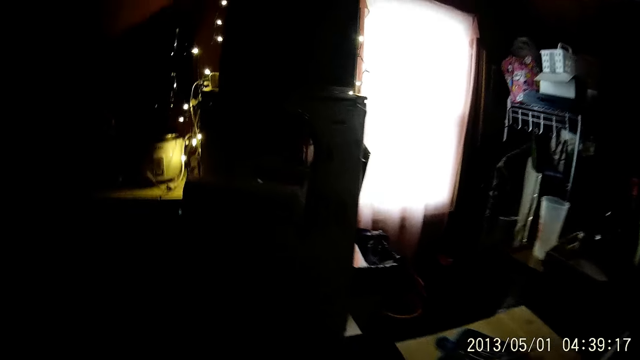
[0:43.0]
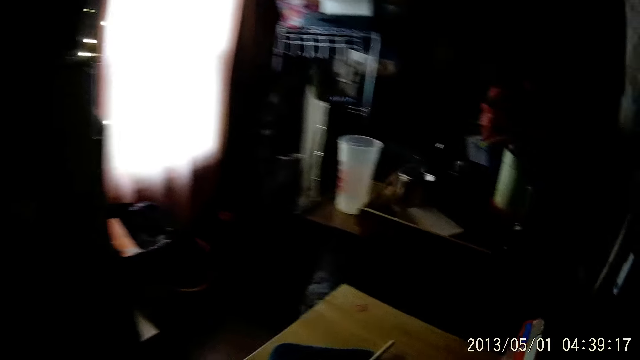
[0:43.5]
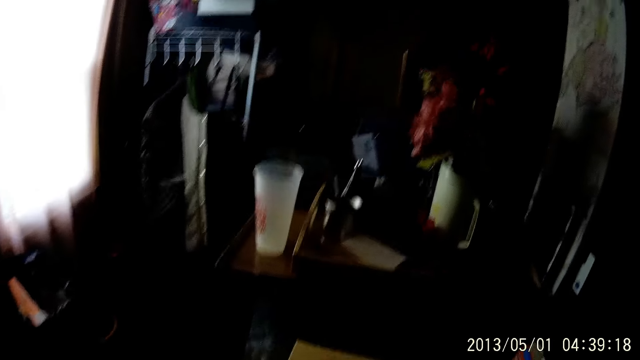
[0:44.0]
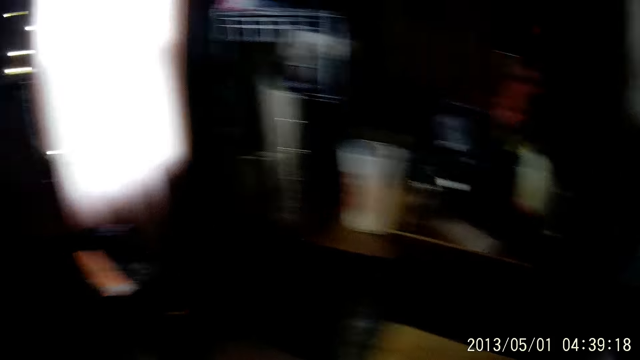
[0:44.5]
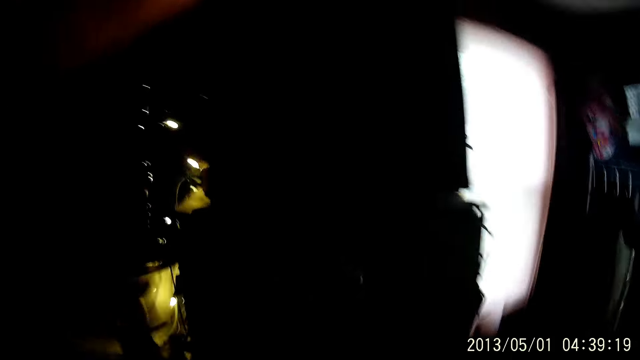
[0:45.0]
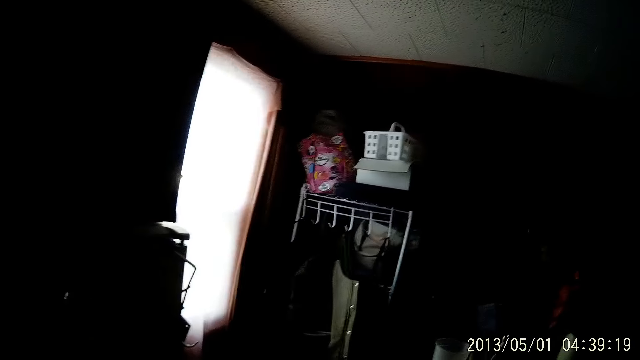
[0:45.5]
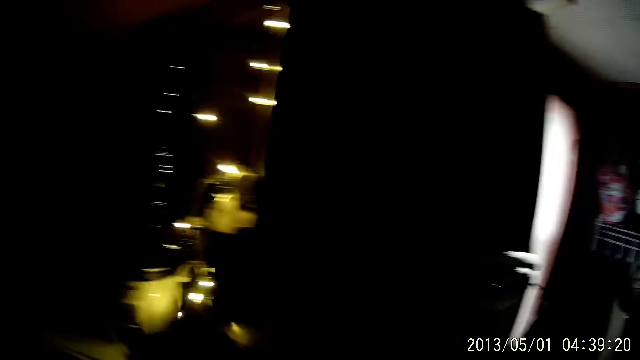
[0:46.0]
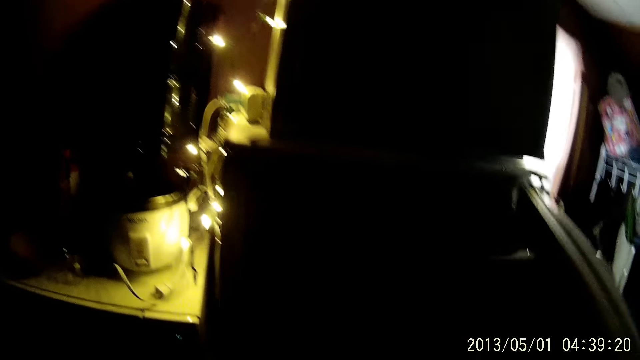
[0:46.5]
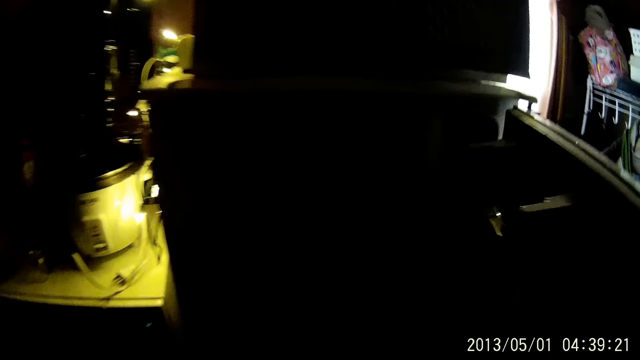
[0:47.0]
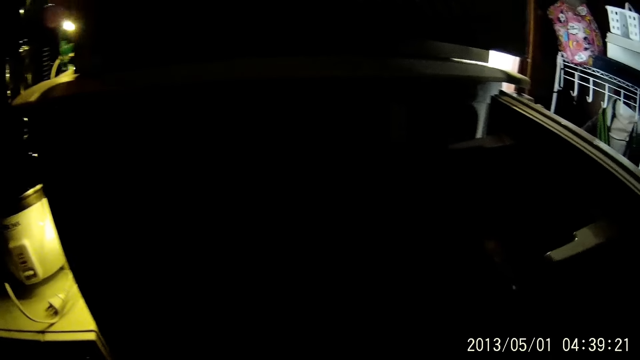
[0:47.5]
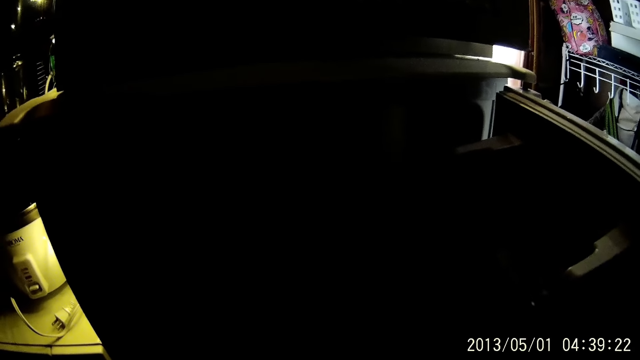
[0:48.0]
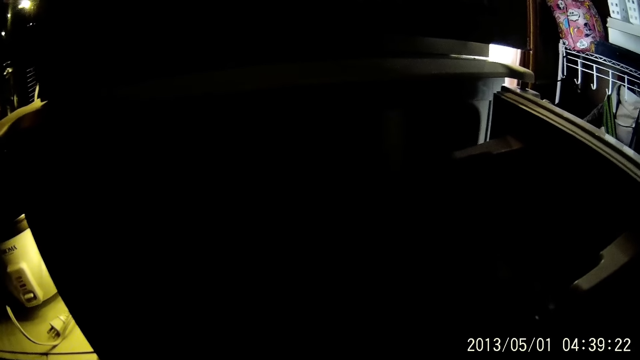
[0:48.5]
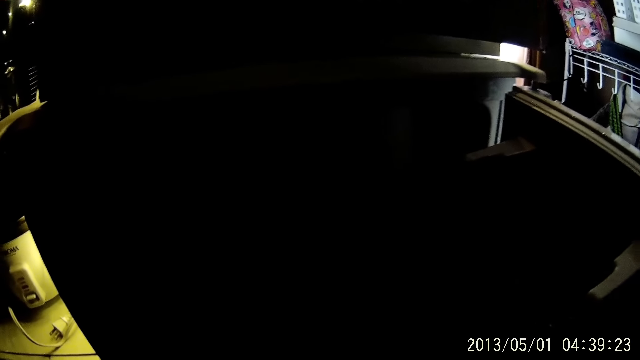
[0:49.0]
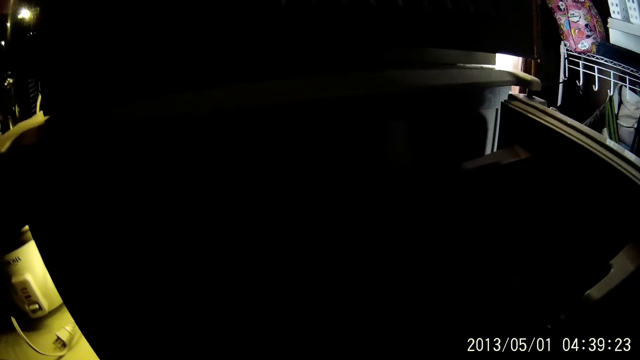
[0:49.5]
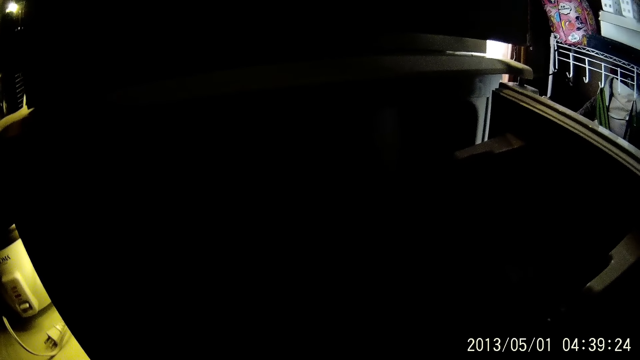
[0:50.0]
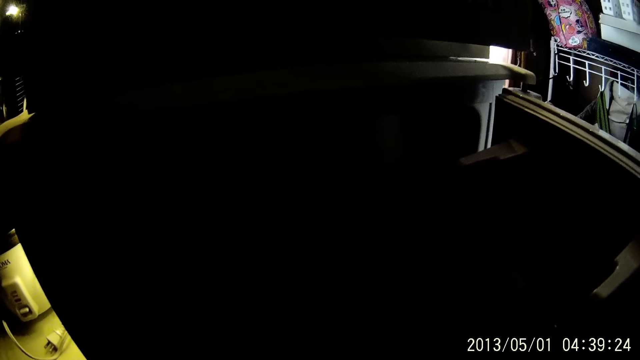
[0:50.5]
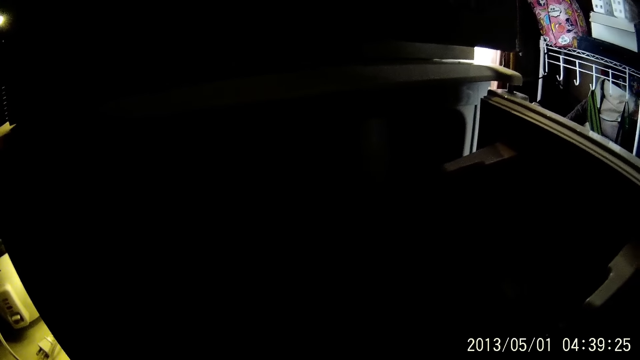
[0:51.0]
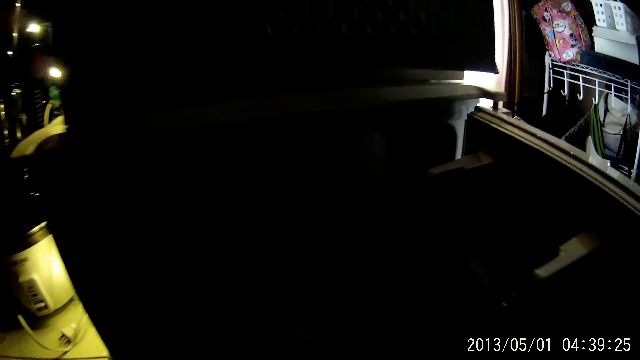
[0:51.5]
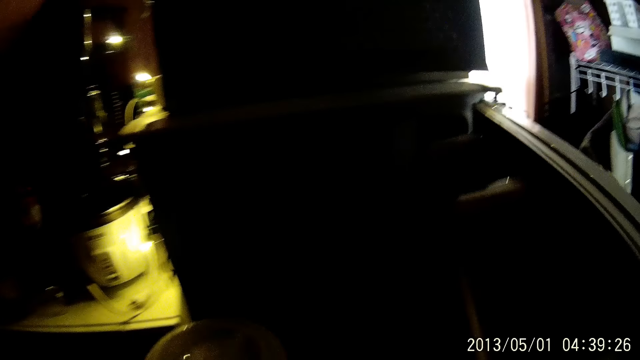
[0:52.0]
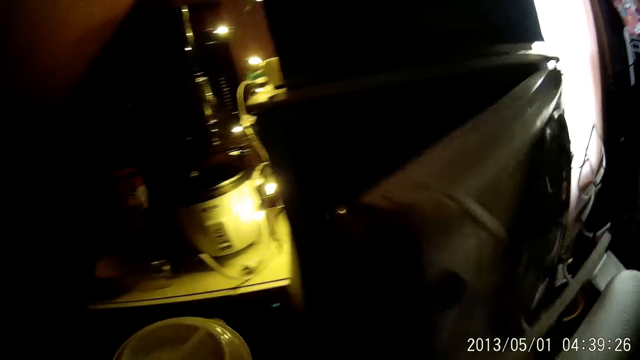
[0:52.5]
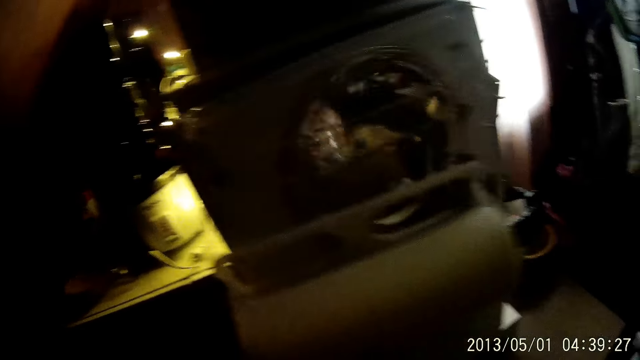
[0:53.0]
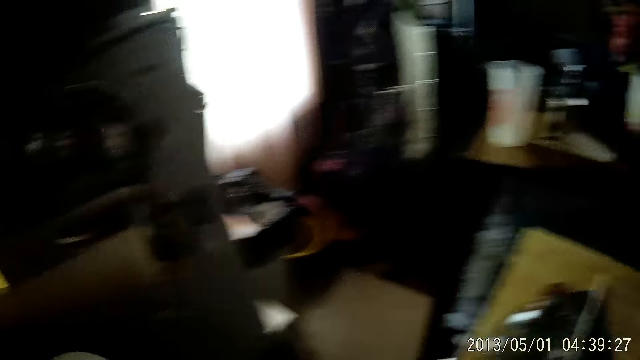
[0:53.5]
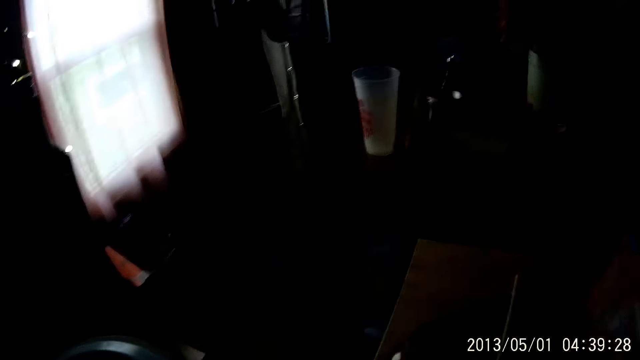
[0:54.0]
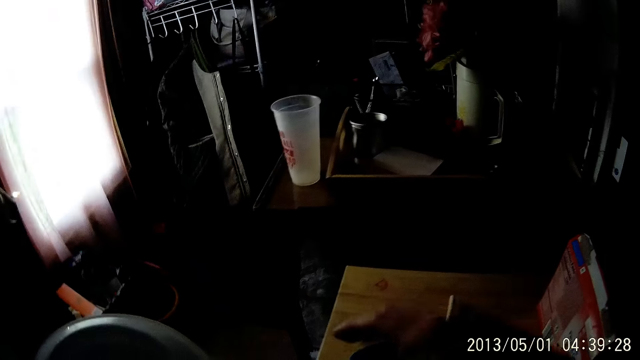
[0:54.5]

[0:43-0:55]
The camera wearer opens a refrigerator with her left hand. She grabs a jug from the refrigerator with her left hand. She closes the refrigerator with her right hand.

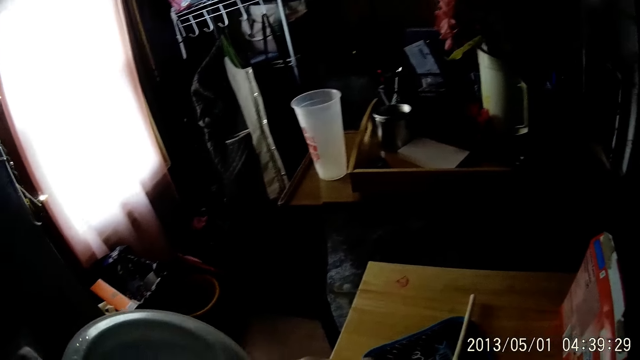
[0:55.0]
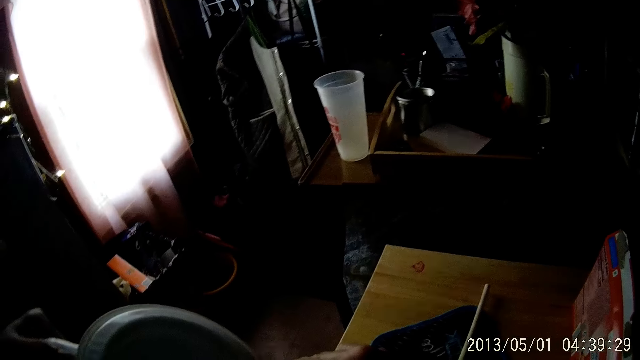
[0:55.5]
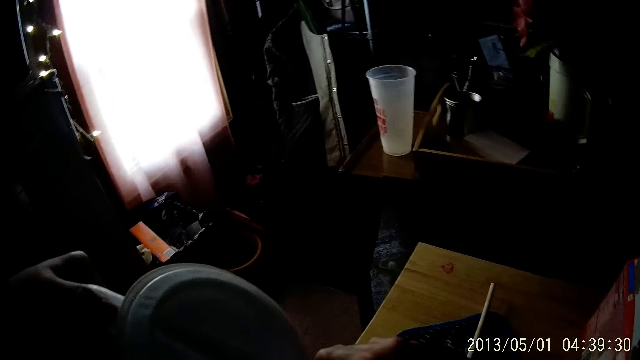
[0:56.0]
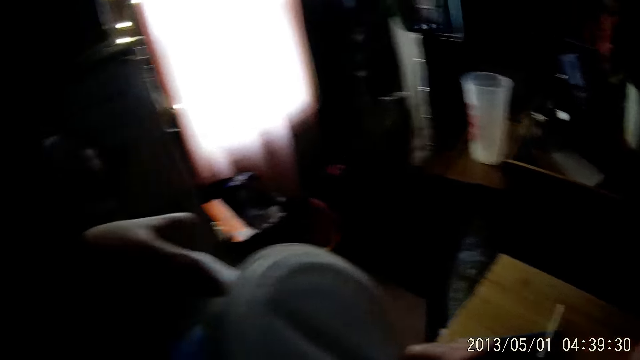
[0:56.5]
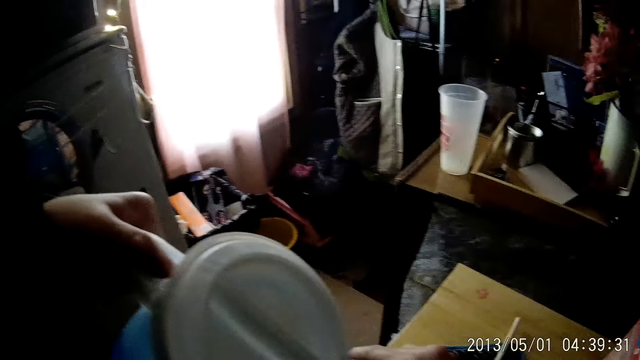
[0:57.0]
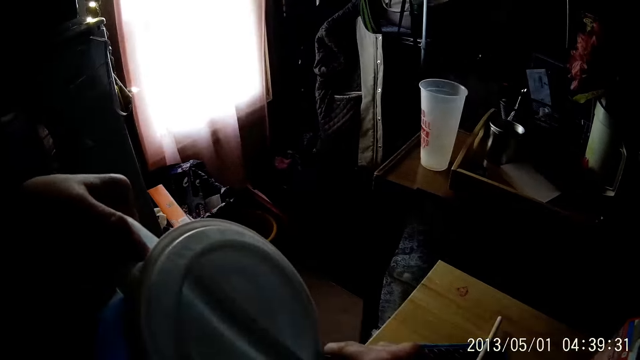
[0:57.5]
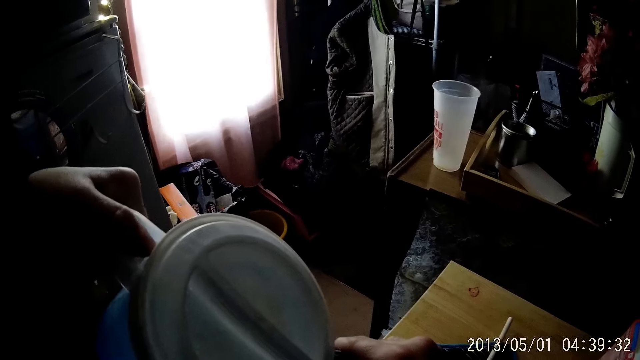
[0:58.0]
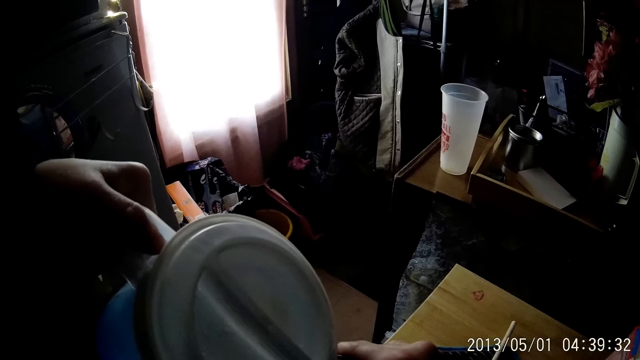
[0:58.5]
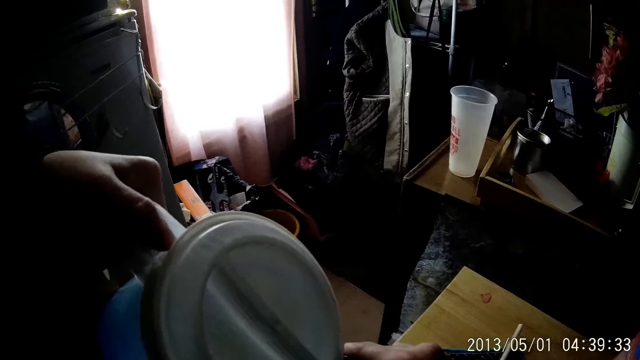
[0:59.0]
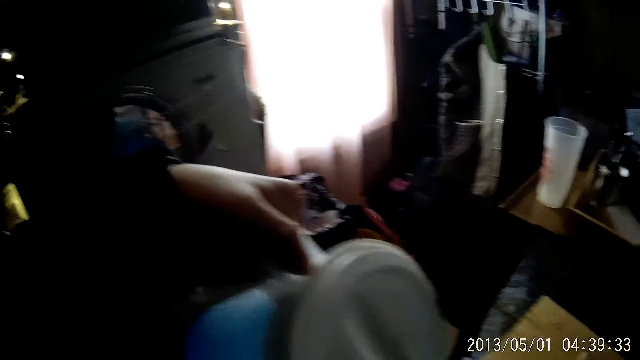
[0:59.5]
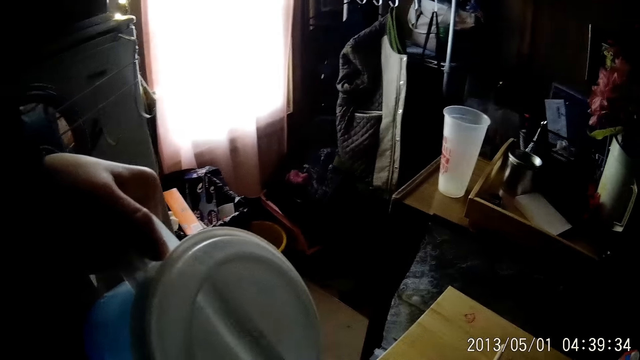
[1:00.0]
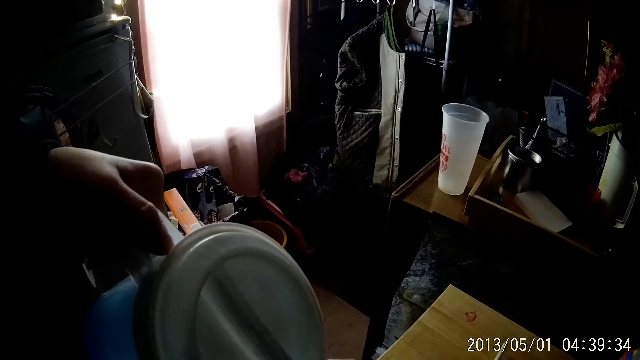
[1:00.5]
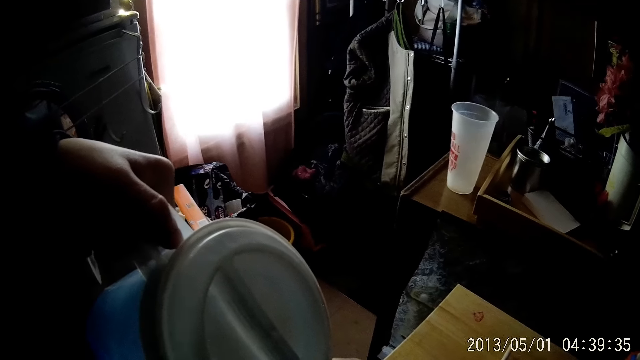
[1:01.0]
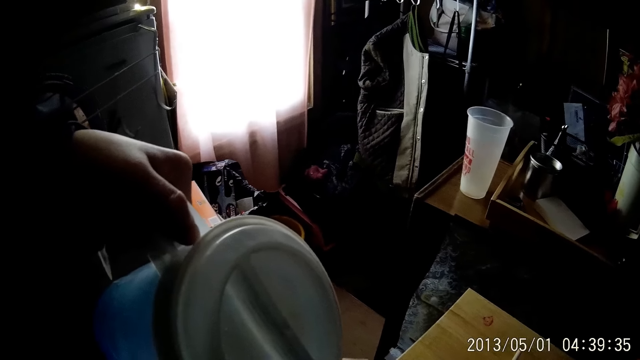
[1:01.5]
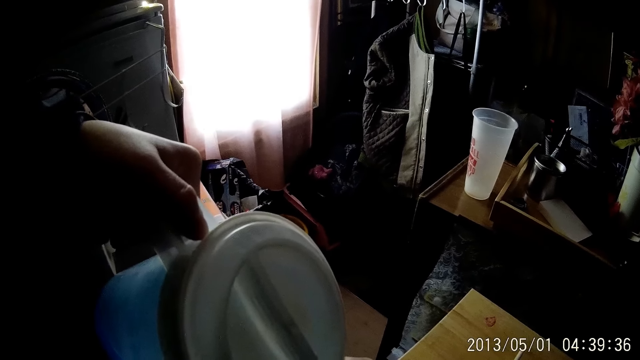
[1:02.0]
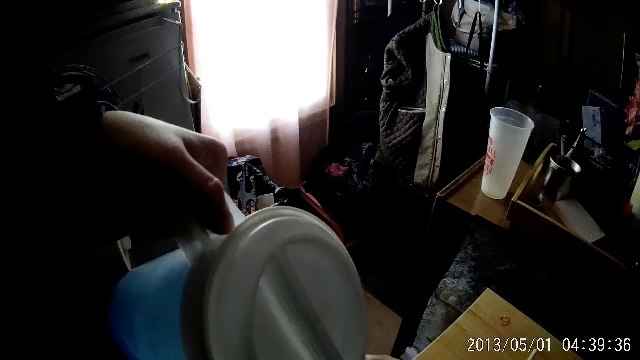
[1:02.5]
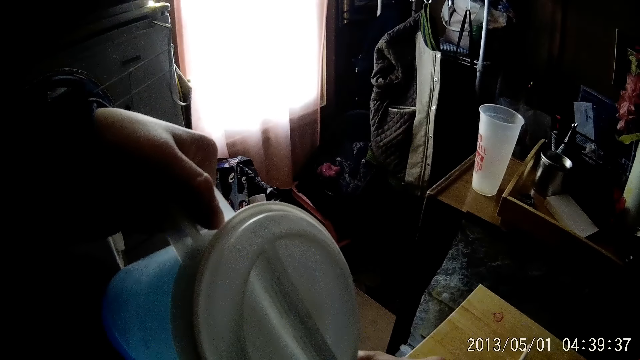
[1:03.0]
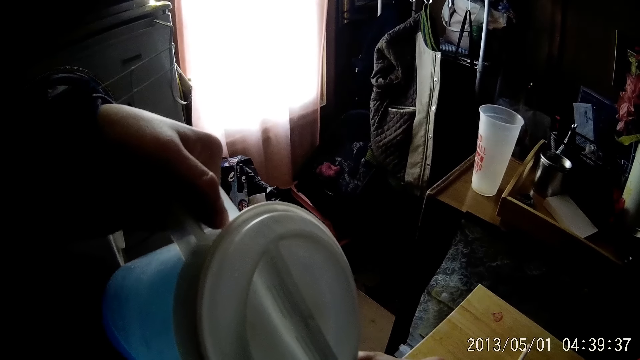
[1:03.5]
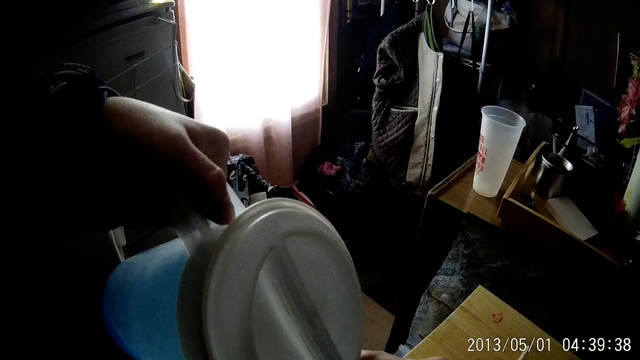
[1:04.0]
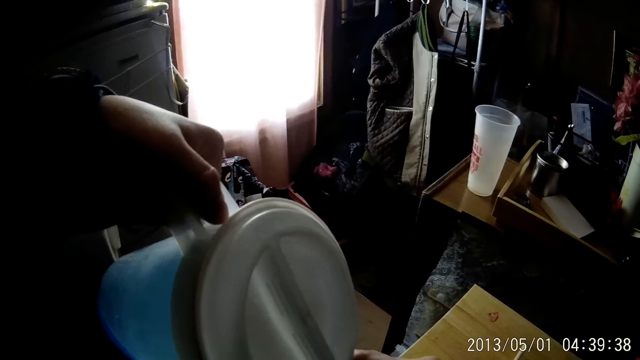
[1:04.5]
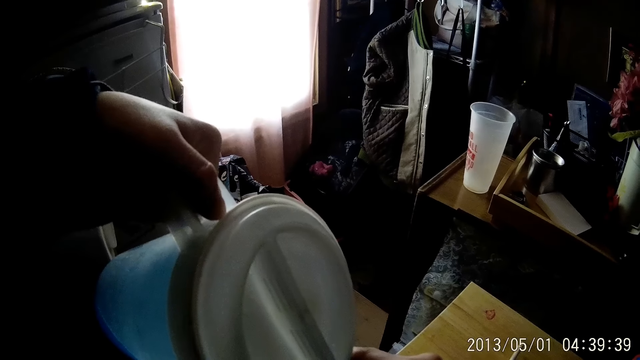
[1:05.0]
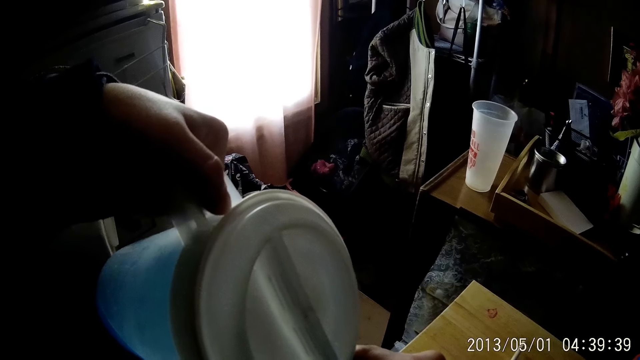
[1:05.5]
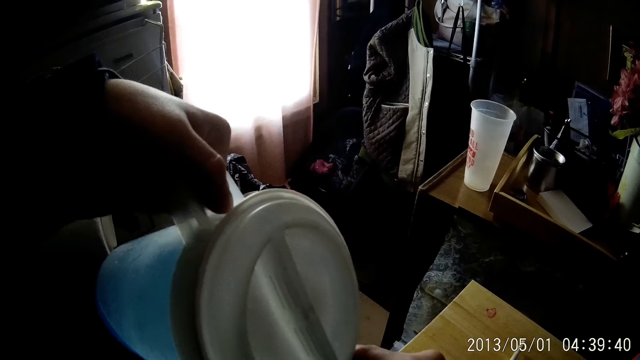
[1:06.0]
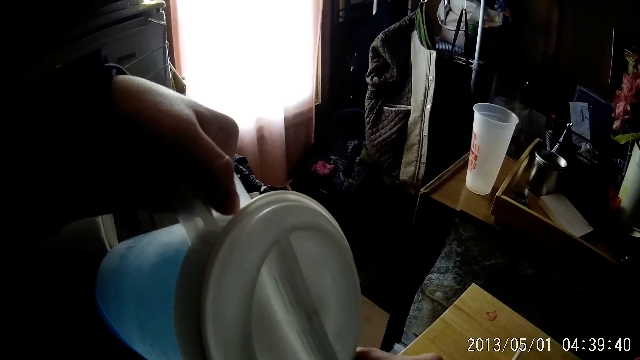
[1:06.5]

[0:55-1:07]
The camera wearer pours water from the jug in her left hand into a bottle on a table.
